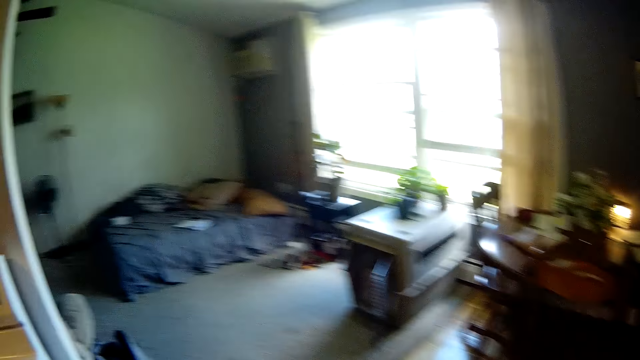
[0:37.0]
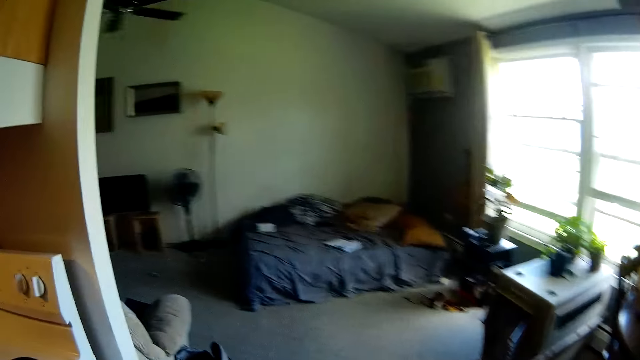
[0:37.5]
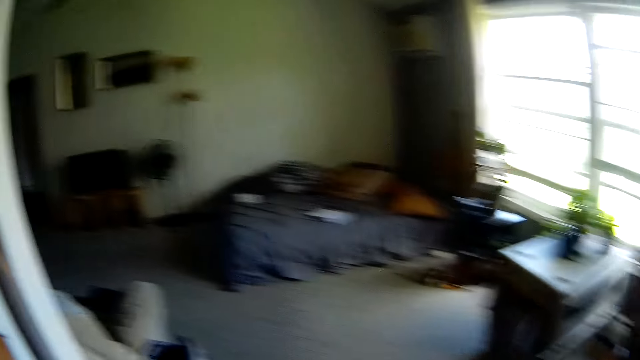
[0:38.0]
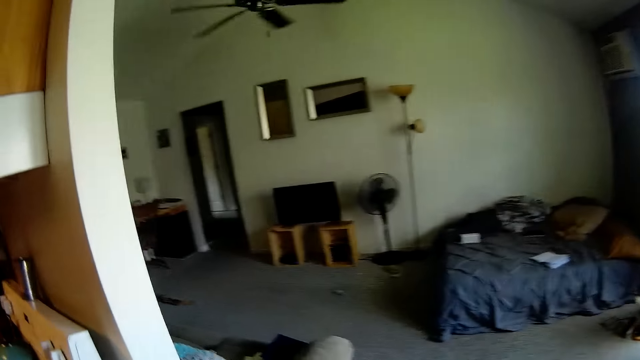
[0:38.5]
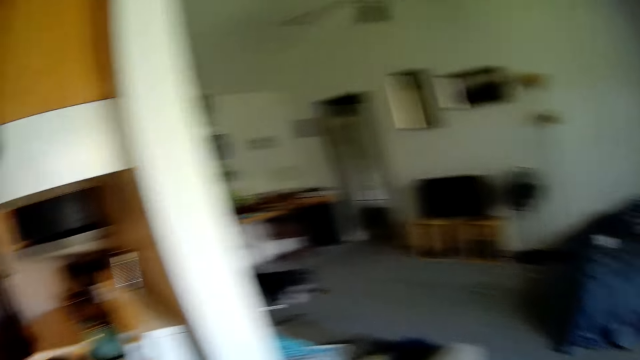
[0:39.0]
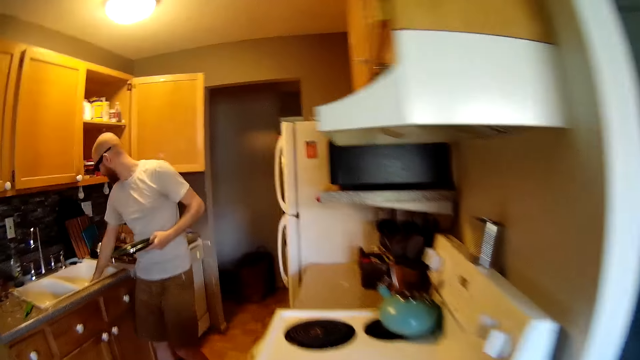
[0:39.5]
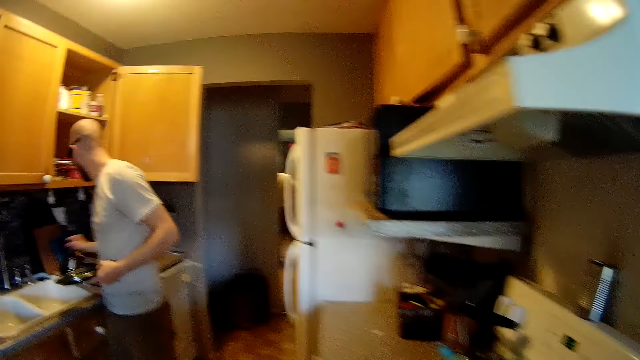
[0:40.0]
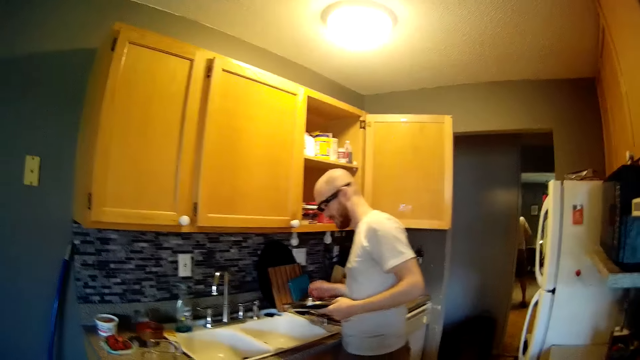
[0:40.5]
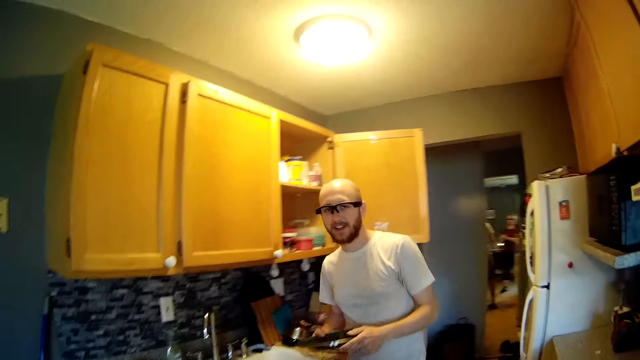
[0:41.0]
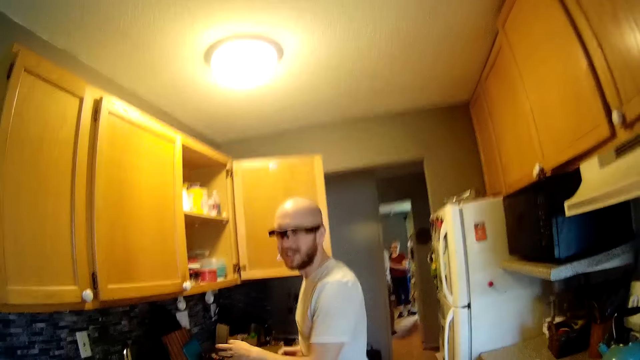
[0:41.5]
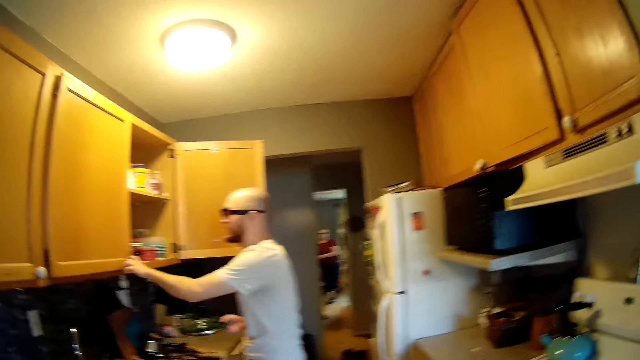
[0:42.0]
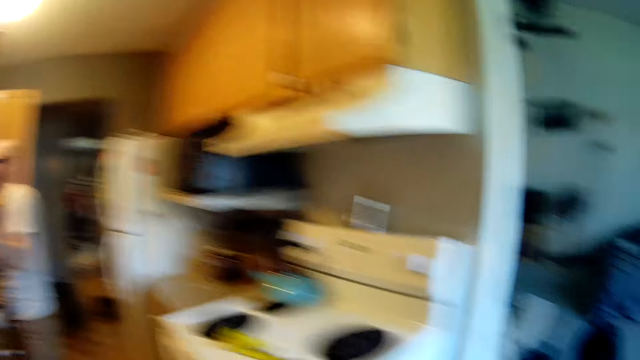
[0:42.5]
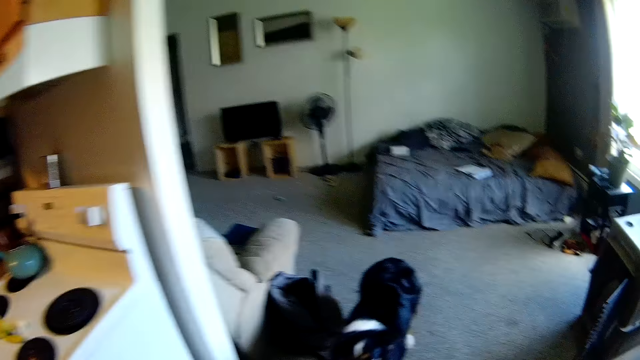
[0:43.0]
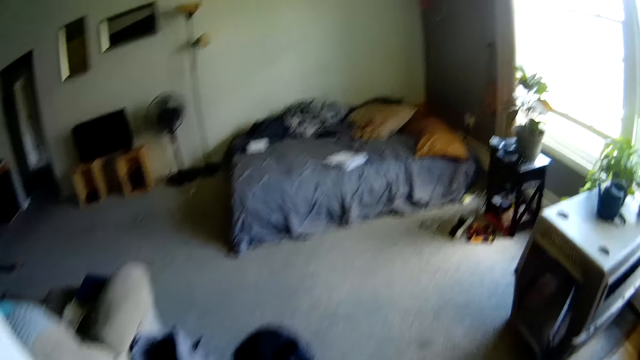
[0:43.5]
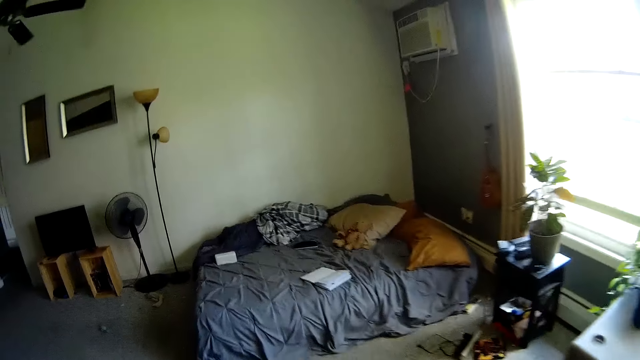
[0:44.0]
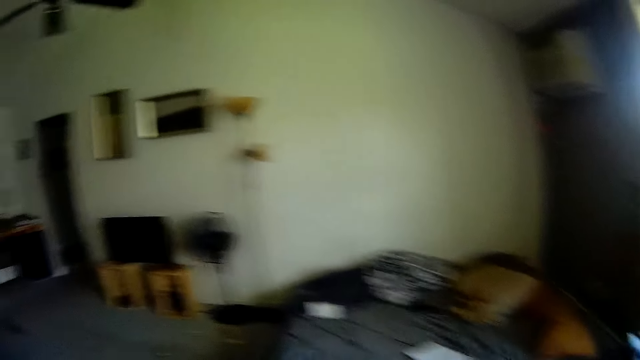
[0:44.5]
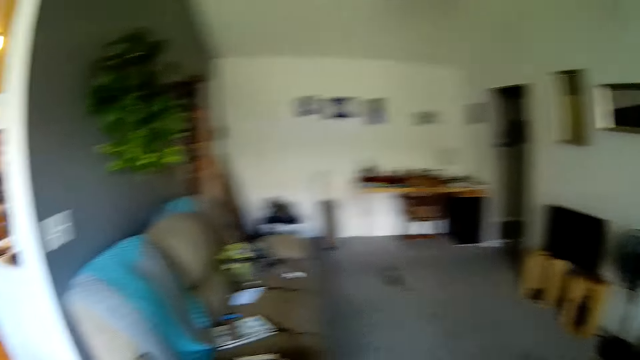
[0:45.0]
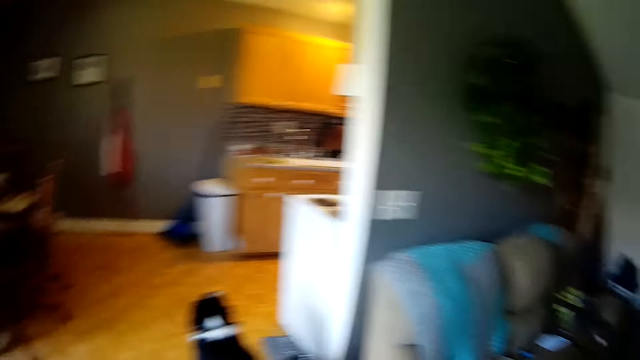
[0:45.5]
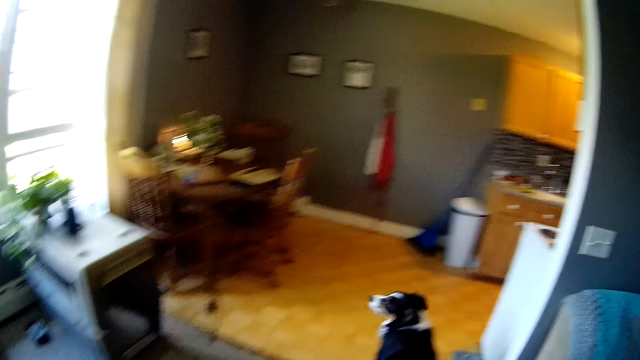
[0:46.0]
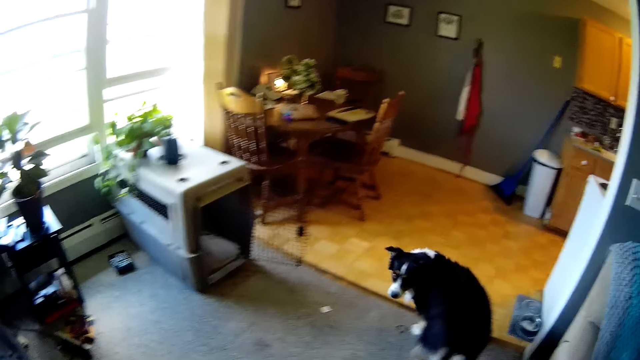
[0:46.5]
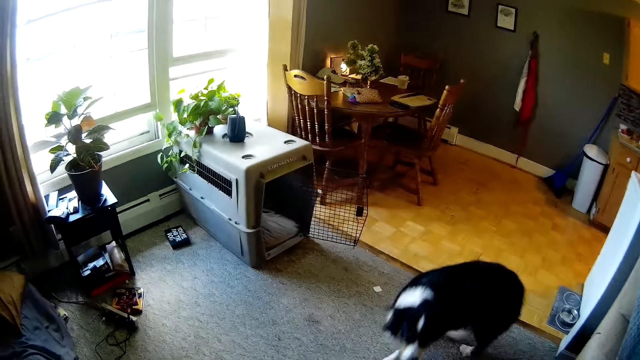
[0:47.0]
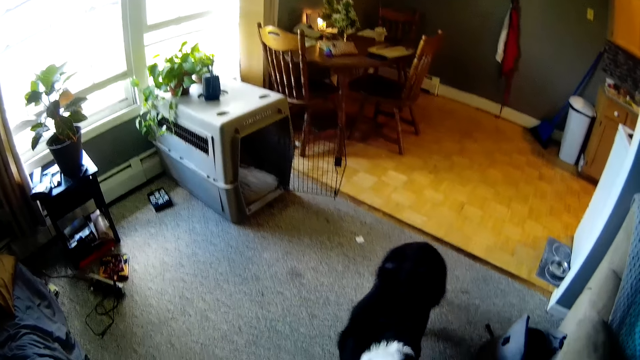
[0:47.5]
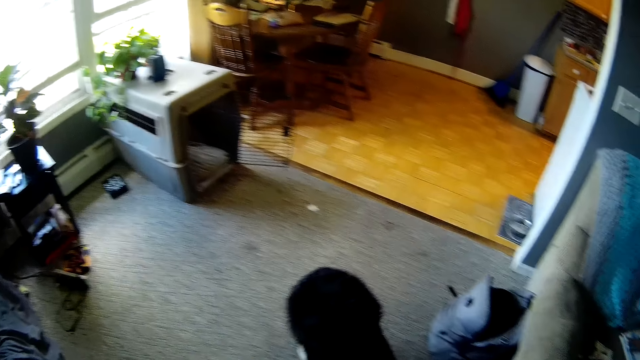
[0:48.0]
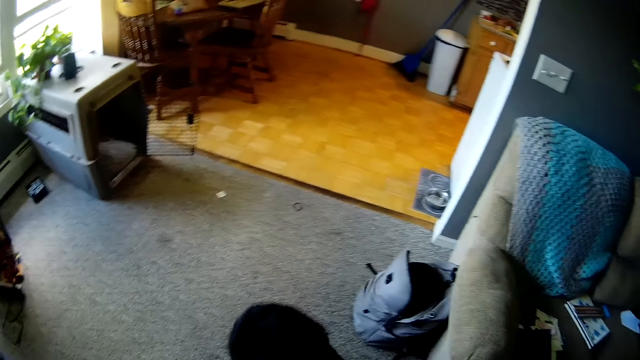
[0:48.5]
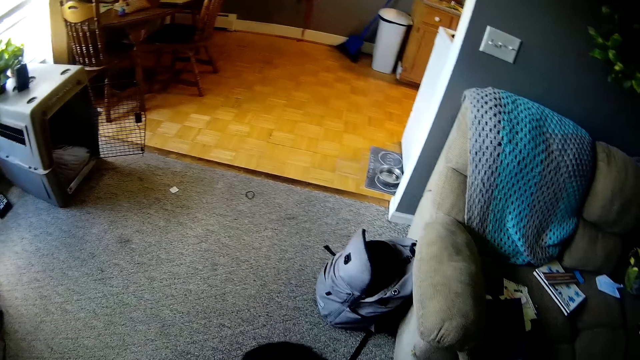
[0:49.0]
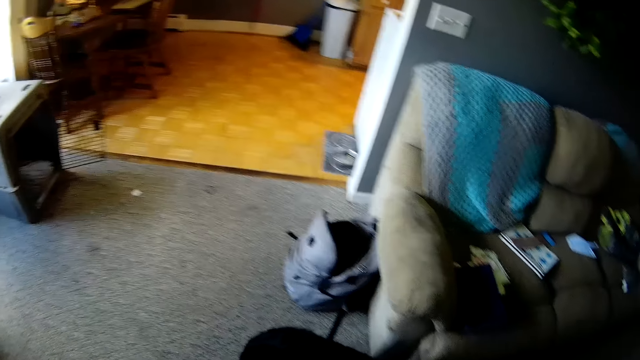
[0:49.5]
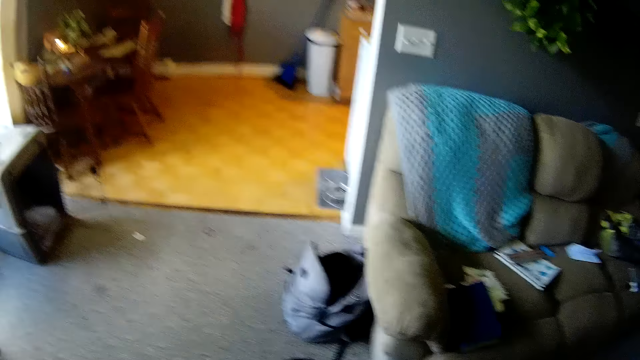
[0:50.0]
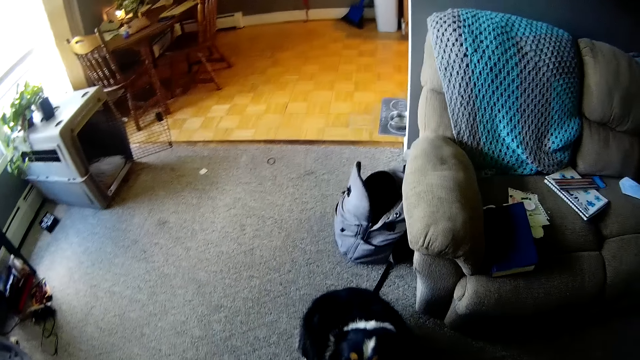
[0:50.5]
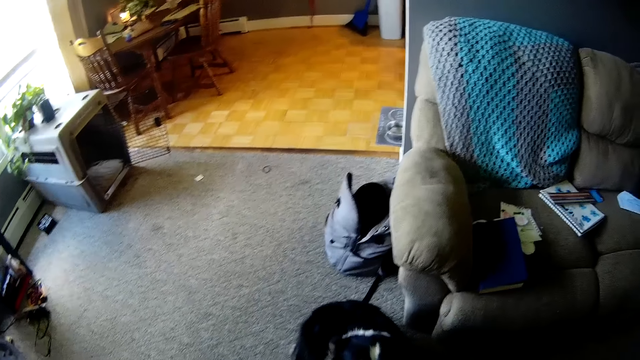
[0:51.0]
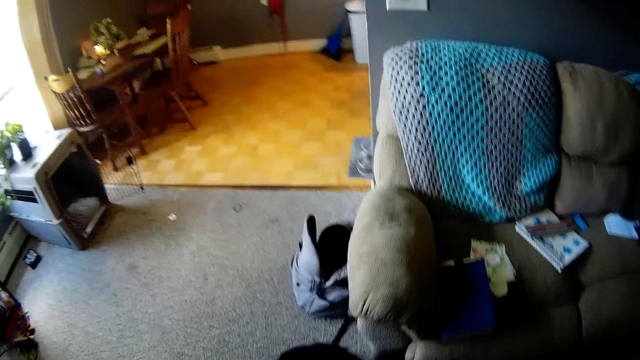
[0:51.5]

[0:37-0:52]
A man interacts with the camera wearer. The man picks a plate lid from a kitchen sink with his right hand. He drops the plate lid inside a plate rack on the kitchen countertop with his right hand. He opens a kitchen cabinet door with his left hand. The camera wearer walks into the sitting room. They interact with a dog. They talk to the dog.

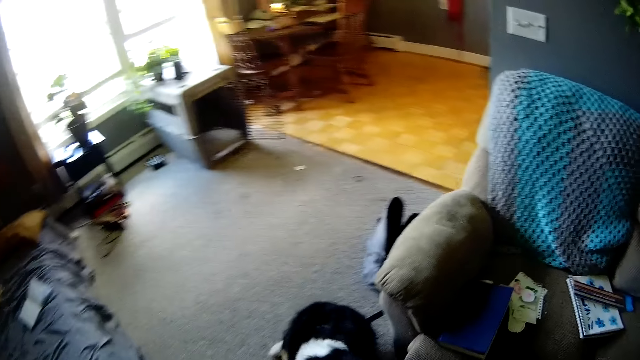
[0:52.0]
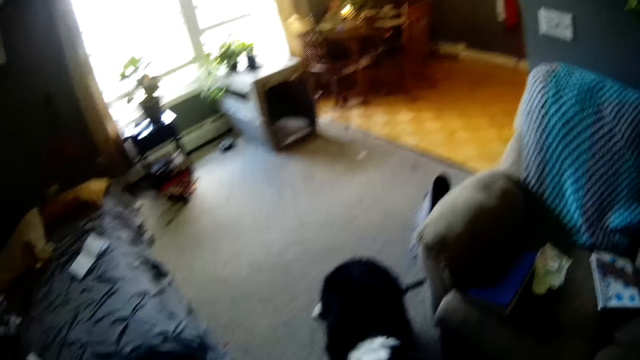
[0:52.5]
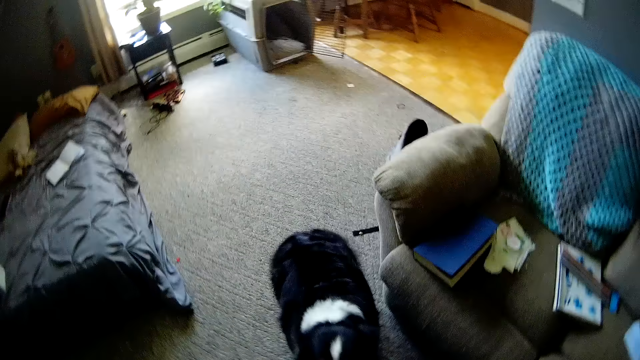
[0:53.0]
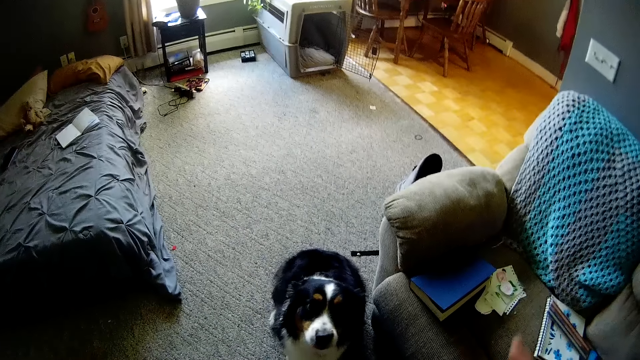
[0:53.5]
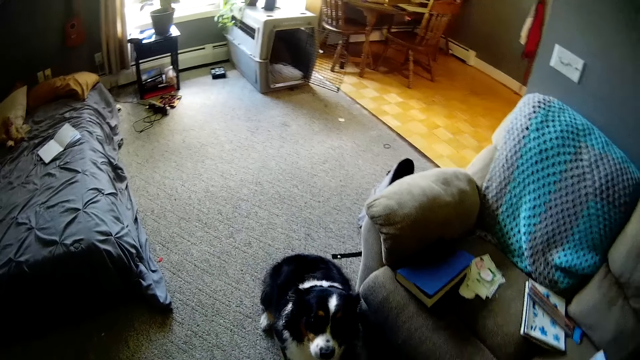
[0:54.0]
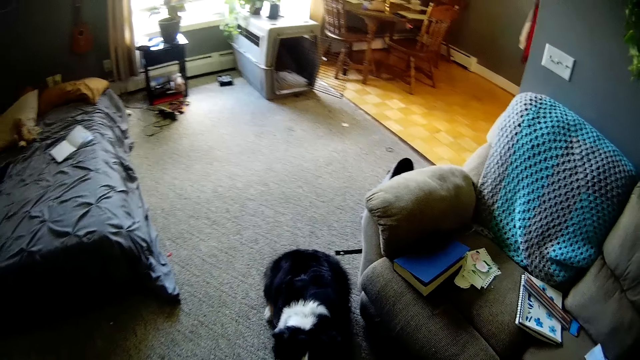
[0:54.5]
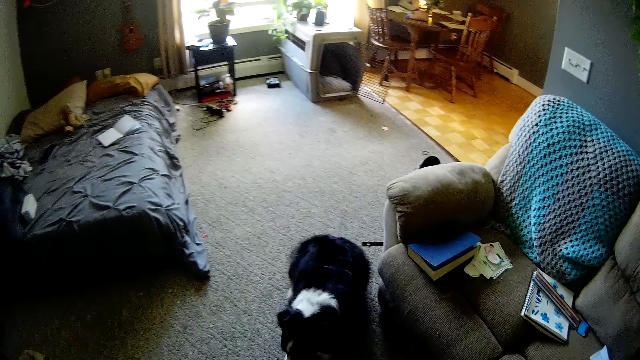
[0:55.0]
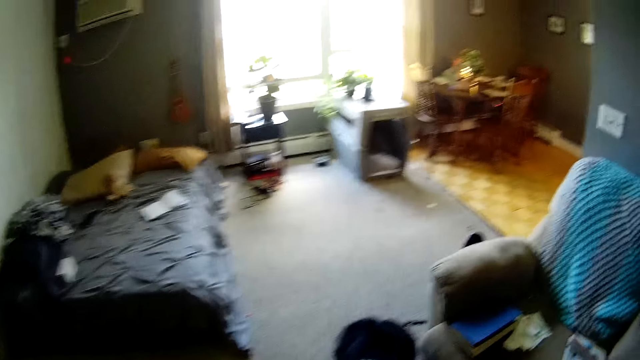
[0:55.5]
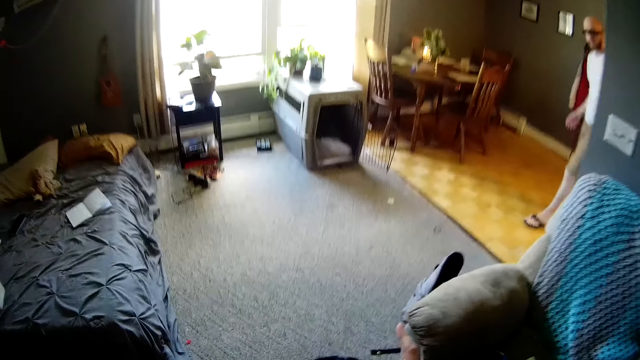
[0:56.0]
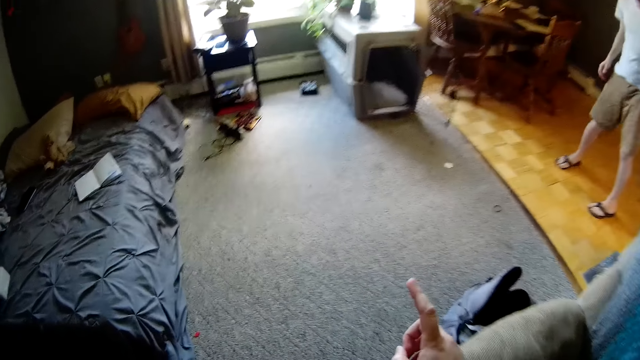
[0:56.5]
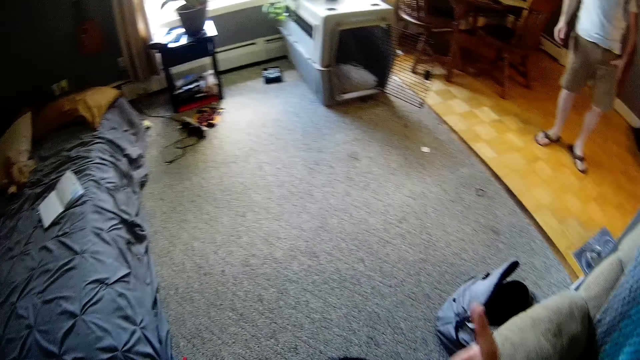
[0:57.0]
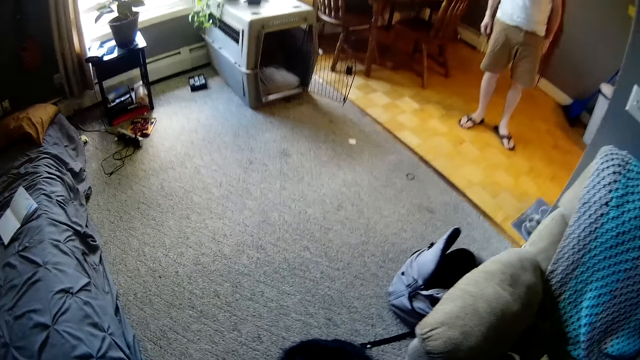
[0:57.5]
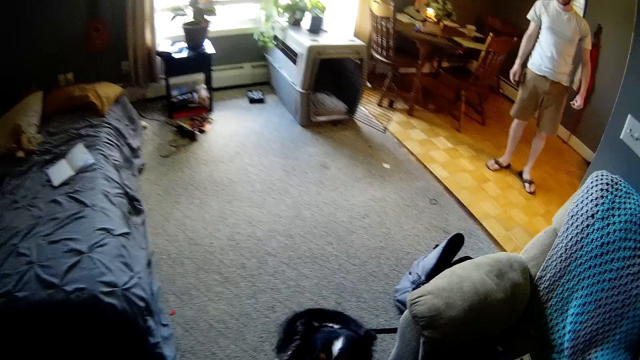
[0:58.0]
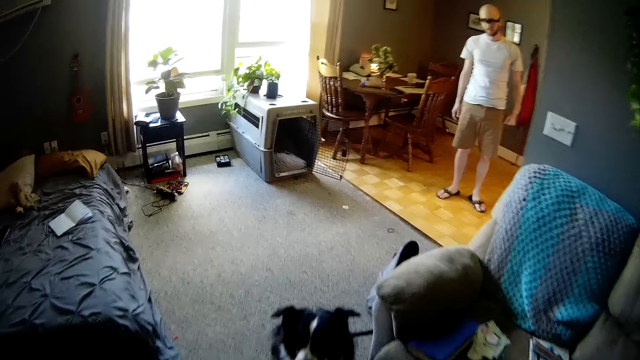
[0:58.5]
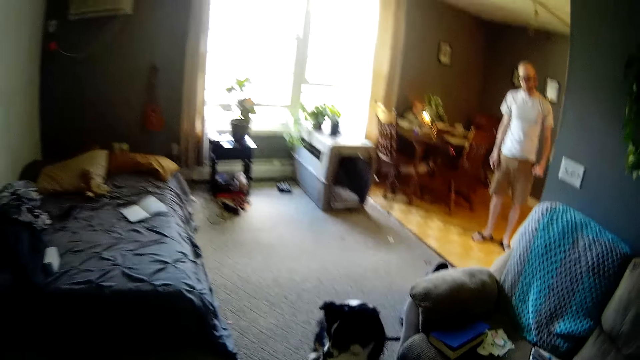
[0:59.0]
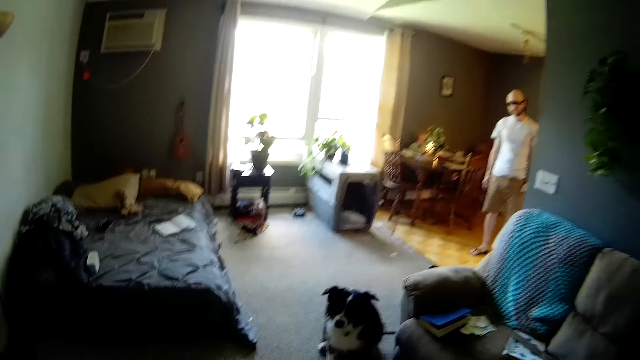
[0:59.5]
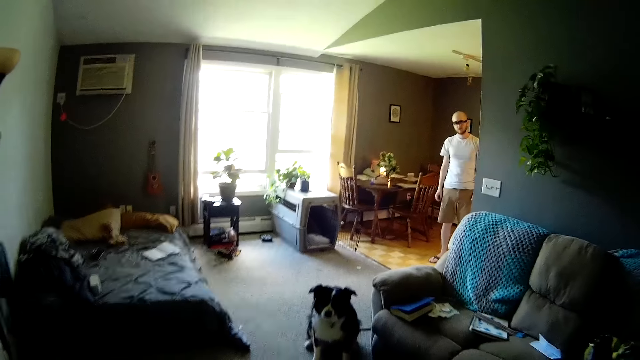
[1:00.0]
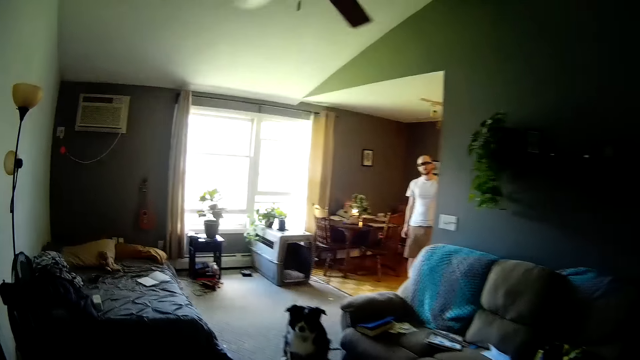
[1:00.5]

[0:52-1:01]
The camera wearer walks around in the house.
